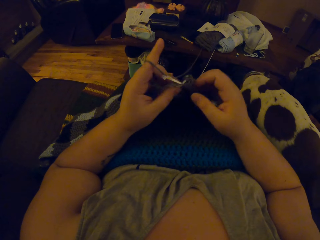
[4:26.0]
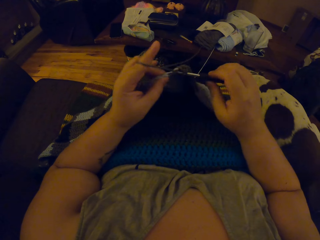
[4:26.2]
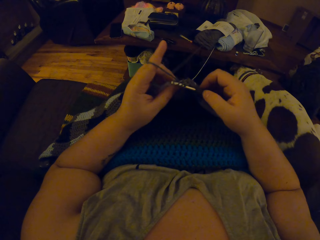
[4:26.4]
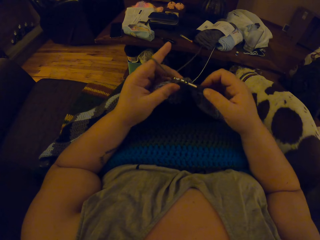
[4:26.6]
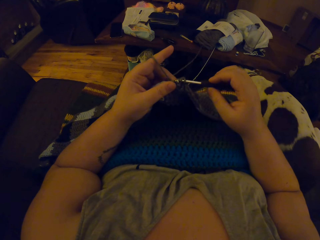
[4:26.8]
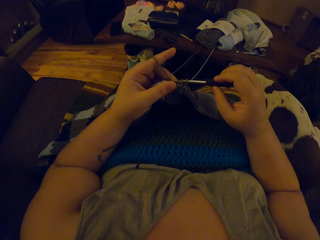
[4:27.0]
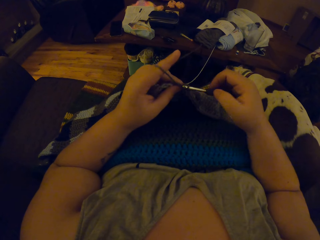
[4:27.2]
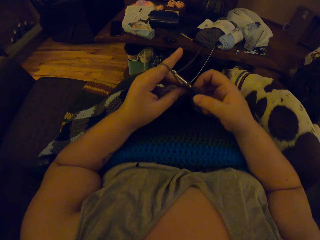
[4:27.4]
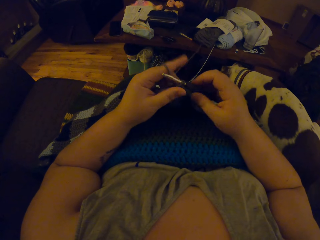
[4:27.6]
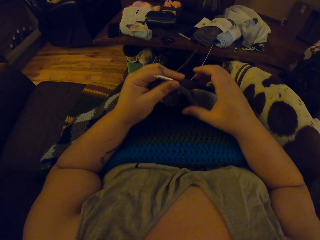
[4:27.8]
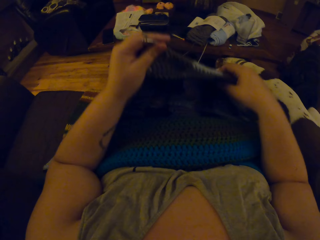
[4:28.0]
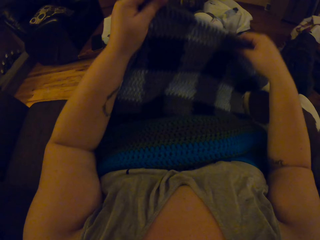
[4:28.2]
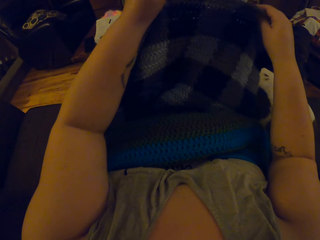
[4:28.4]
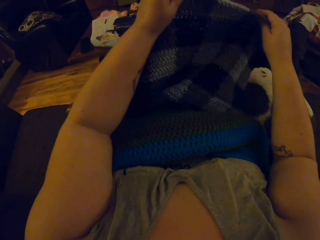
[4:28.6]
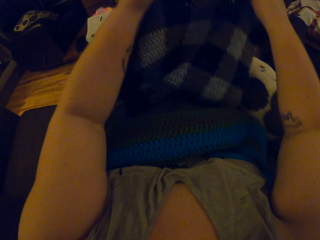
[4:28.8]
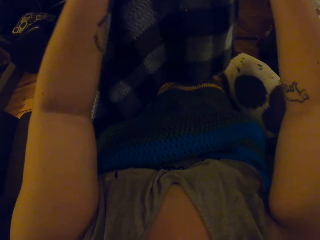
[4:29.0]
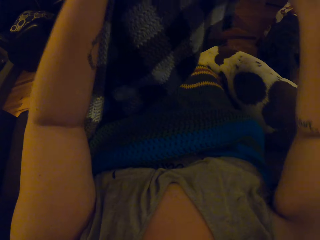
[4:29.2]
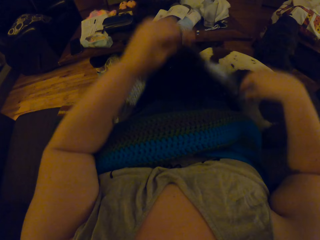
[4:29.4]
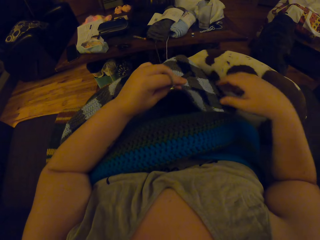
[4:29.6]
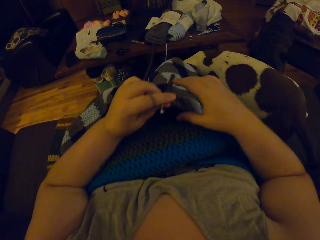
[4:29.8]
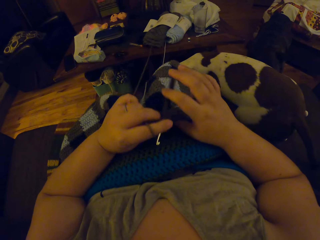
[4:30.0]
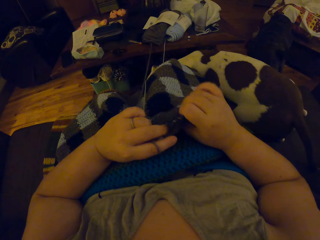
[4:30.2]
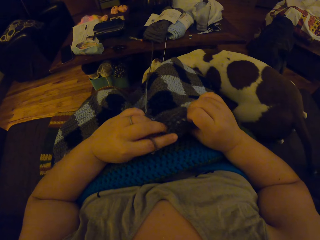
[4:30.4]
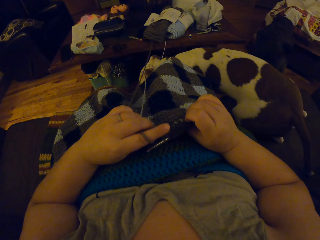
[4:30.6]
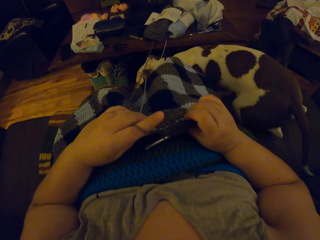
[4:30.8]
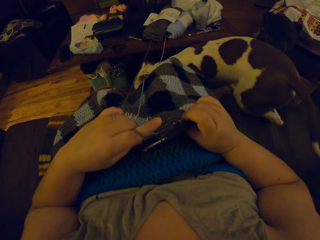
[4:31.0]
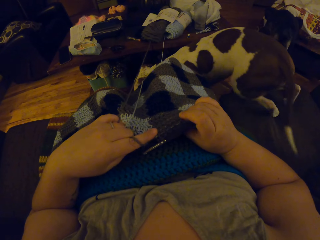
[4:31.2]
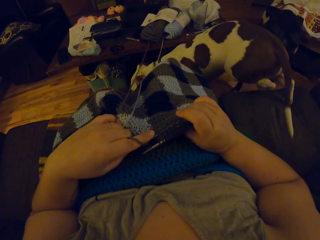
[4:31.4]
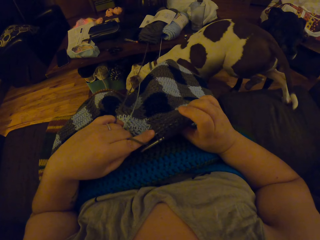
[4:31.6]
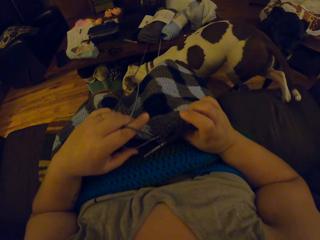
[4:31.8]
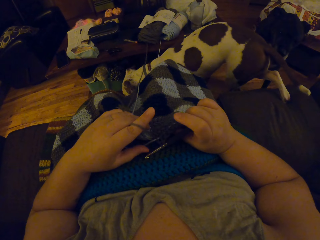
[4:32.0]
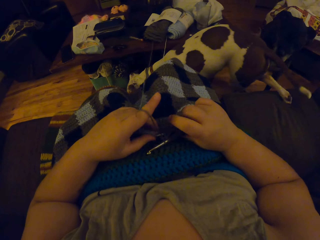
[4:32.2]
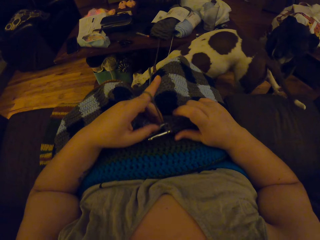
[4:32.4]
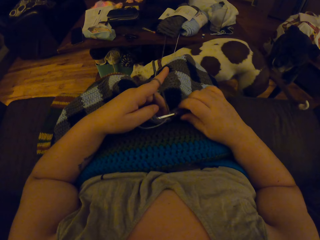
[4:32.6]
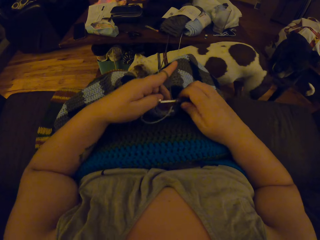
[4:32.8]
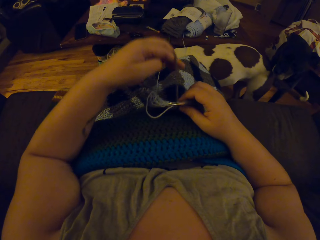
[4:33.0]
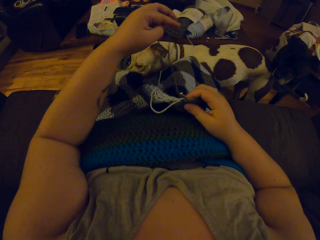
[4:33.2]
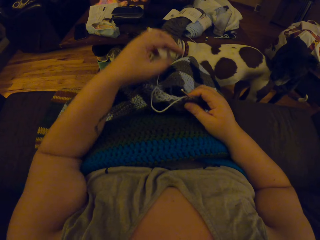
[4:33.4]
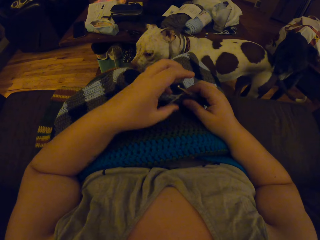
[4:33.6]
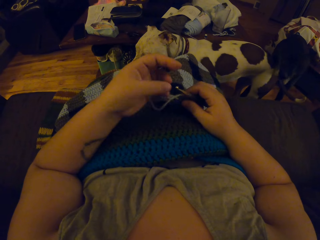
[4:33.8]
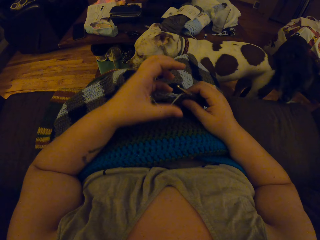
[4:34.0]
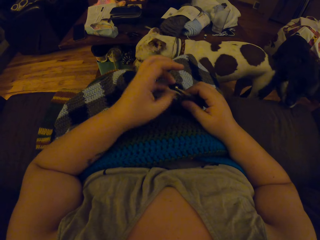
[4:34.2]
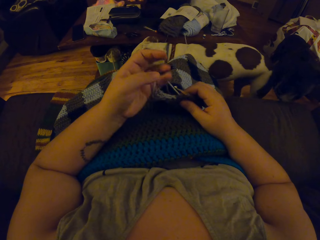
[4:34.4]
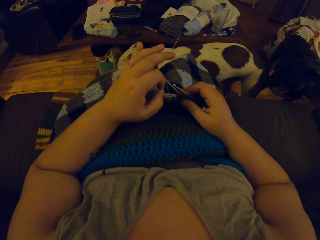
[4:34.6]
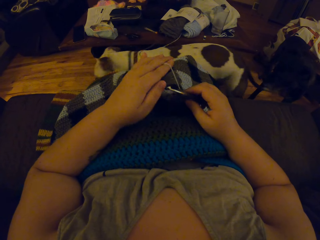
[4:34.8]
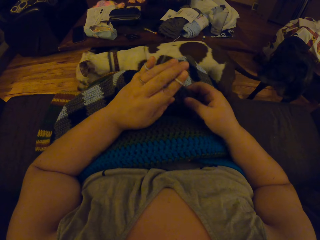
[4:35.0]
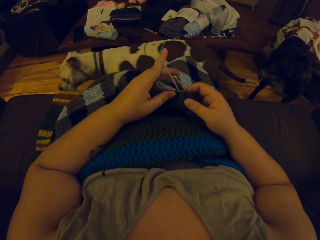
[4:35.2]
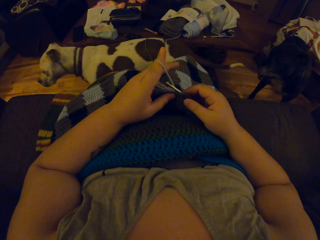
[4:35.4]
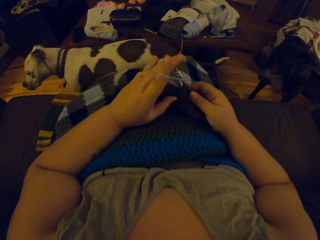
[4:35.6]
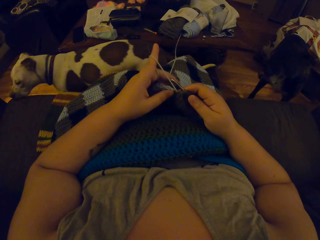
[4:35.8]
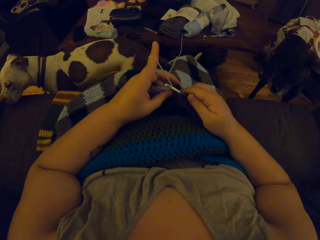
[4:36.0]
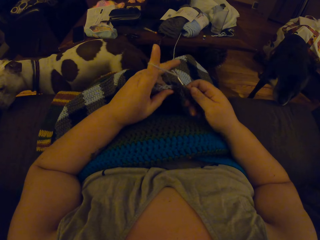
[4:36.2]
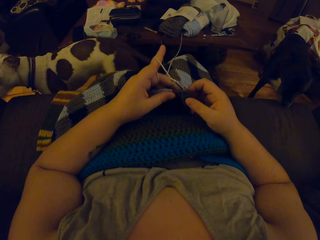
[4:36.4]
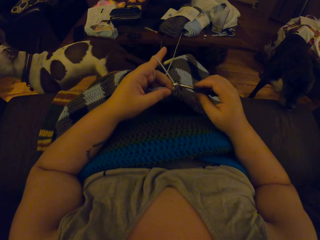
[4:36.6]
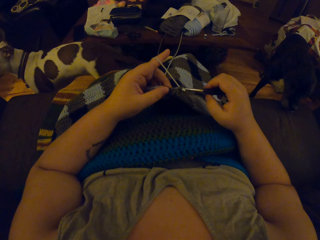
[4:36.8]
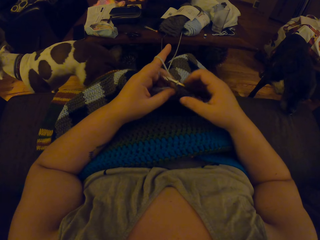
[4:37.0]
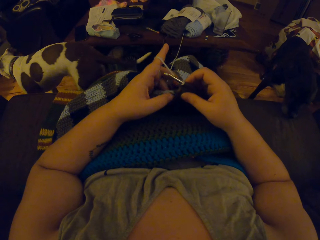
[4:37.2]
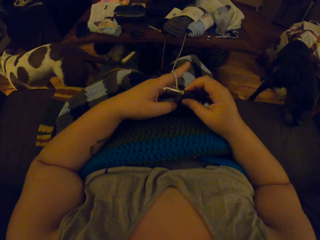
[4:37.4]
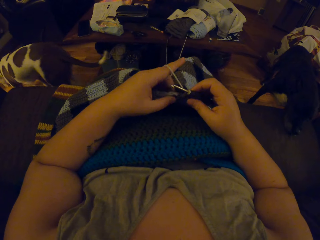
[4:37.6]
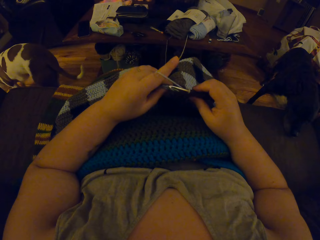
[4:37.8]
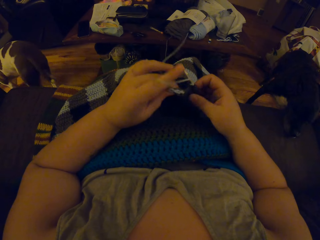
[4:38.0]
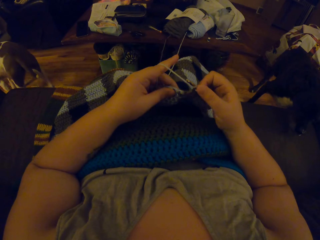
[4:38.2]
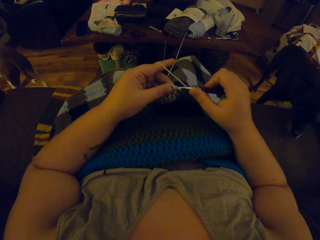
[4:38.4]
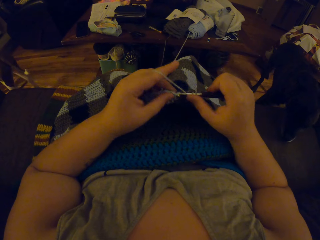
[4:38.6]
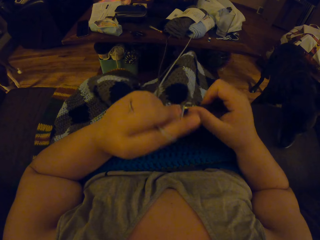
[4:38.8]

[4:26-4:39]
The camera wearer adjusts the blanket. They pull the scarf and touch the scarf. They knit the scarf. They pull the thread. They continue crocheting the blanket.

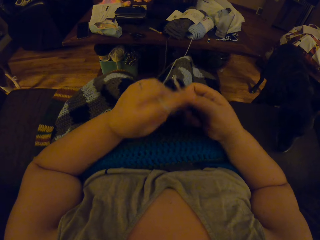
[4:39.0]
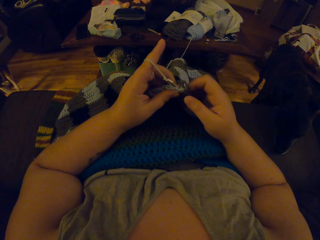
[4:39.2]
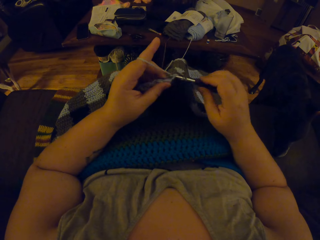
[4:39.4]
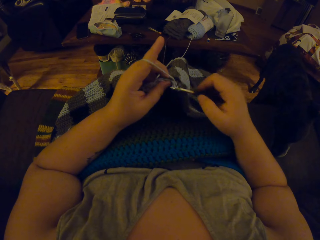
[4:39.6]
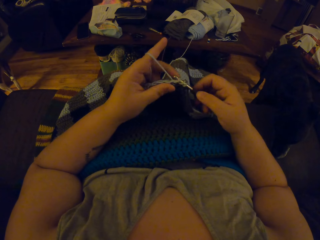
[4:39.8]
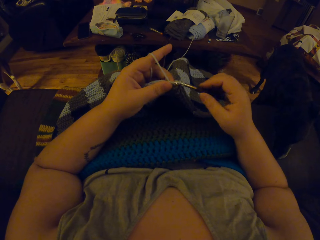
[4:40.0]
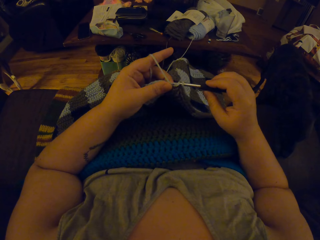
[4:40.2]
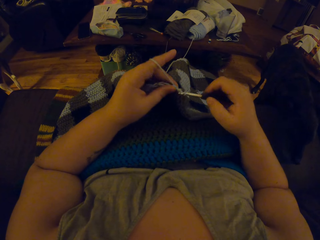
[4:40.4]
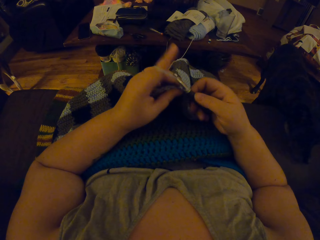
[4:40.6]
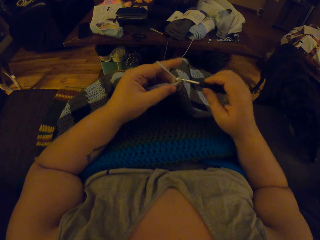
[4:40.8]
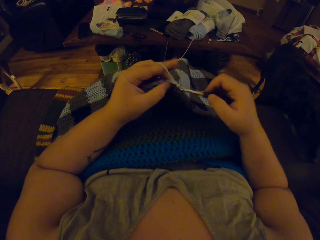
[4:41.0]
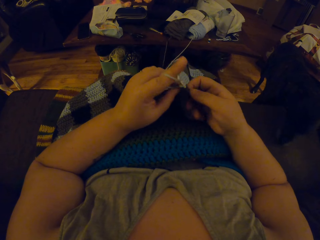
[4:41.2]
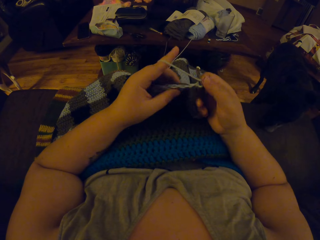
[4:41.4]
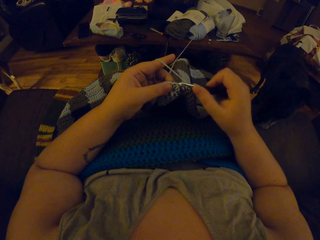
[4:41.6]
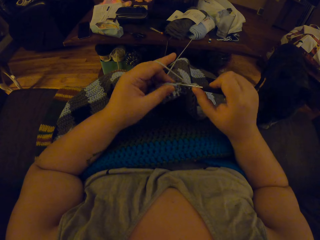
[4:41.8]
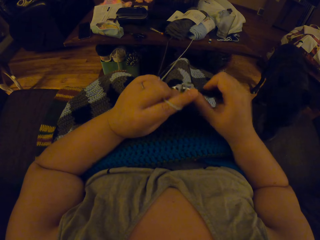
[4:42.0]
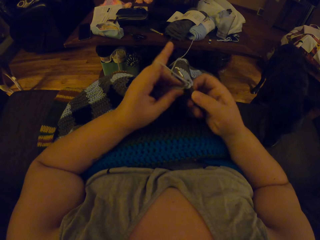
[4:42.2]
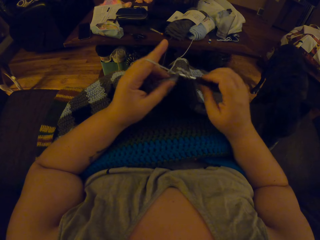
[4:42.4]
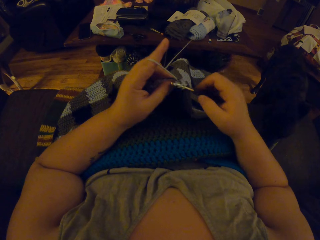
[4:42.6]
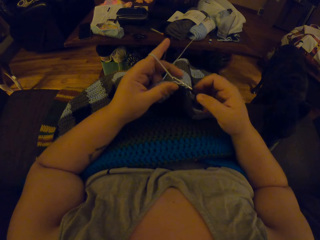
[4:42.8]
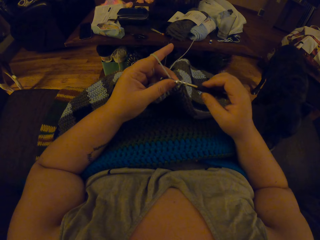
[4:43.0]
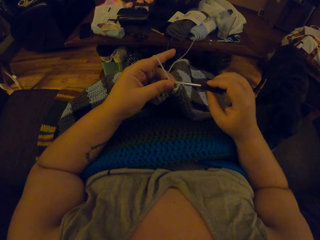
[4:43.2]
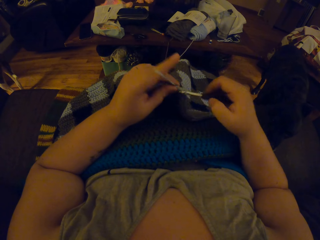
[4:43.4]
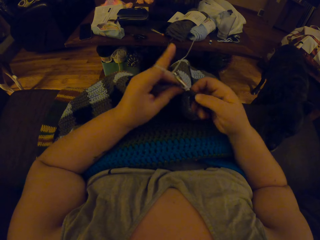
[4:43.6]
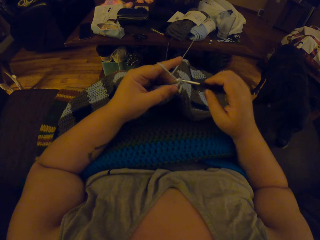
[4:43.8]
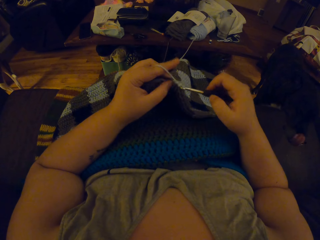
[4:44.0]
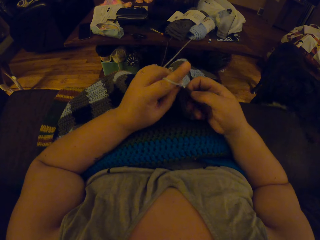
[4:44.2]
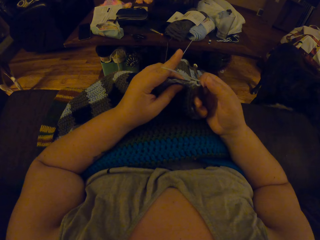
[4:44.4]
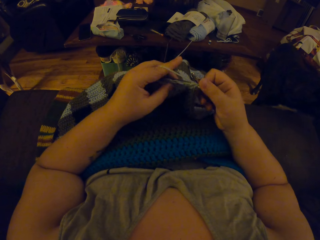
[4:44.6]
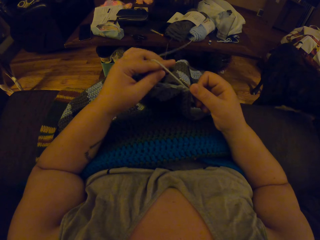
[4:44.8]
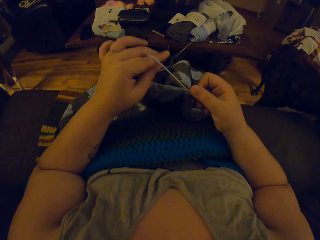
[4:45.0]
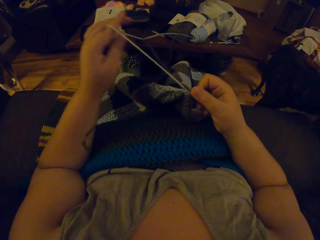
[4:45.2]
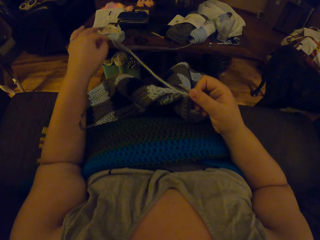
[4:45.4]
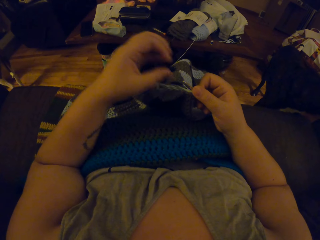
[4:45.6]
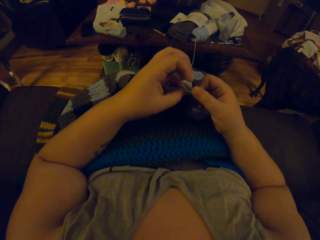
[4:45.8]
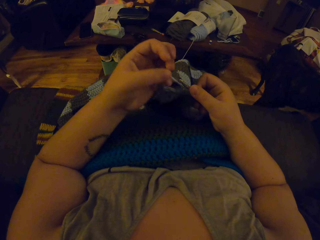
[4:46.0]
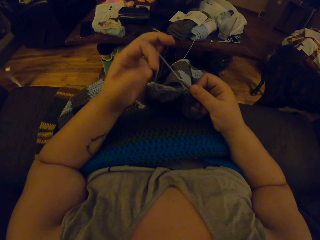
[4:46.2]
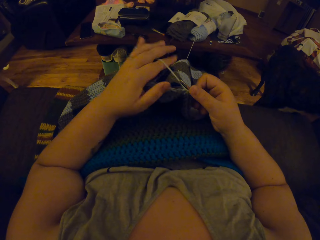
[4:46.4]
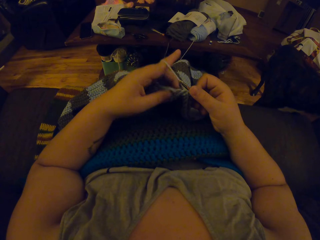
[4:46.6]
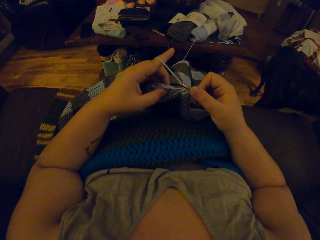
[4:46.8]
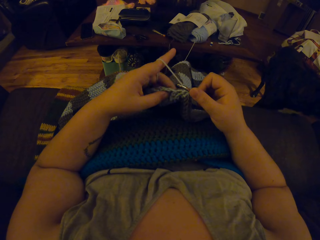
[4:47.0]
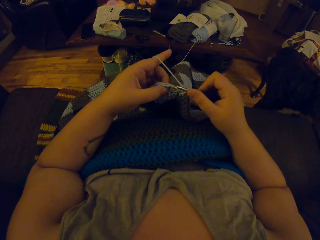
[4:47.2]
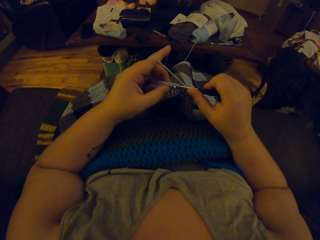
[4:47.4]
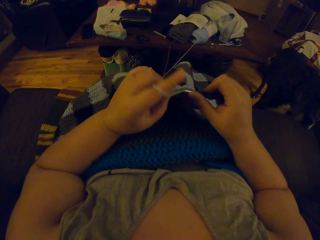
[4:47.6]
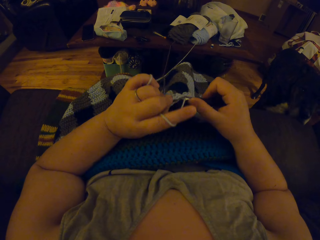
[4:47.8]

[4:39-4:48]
The camera wearer pulls the thread. She pulls the yarn. She rolls the yarn on her left index finger. She continues weaving a fabric.
